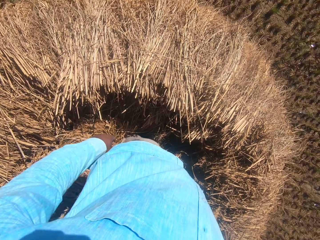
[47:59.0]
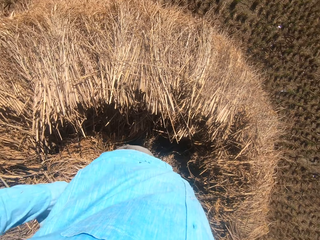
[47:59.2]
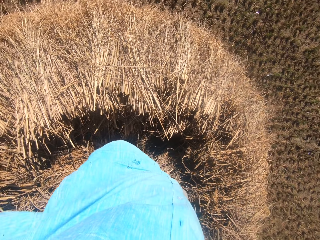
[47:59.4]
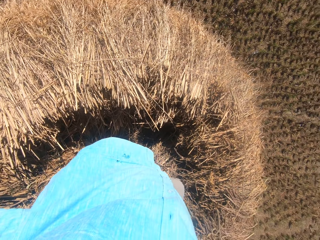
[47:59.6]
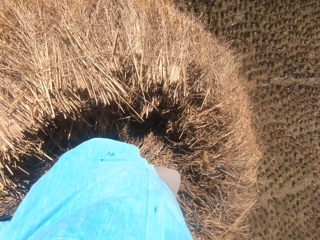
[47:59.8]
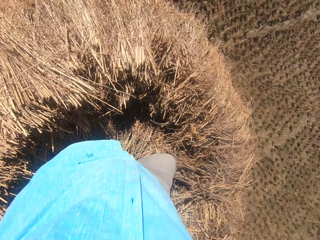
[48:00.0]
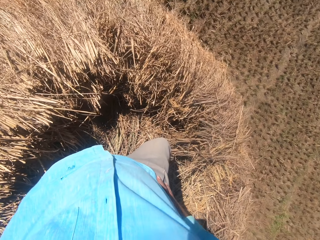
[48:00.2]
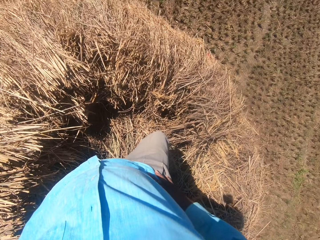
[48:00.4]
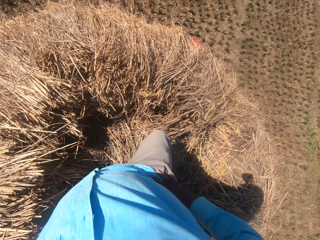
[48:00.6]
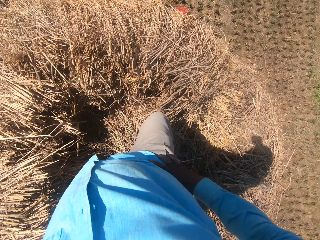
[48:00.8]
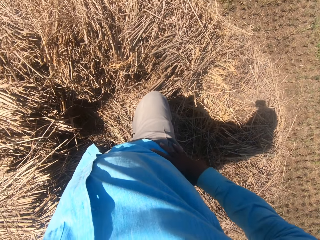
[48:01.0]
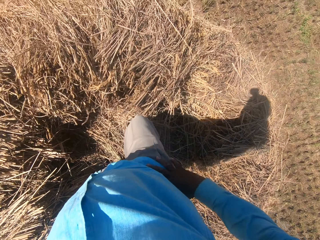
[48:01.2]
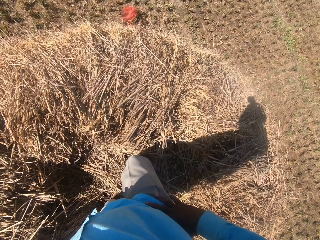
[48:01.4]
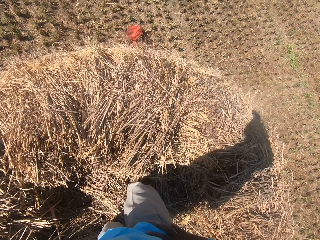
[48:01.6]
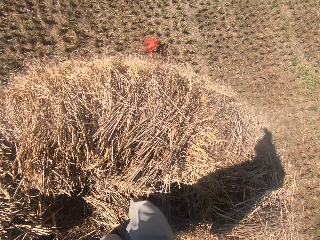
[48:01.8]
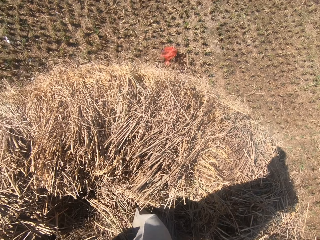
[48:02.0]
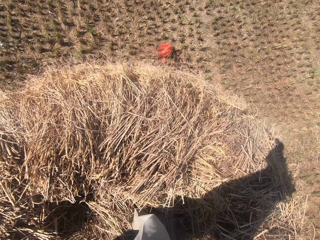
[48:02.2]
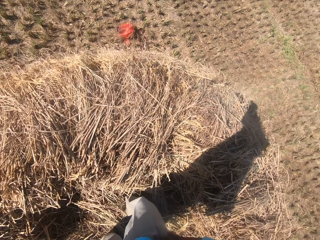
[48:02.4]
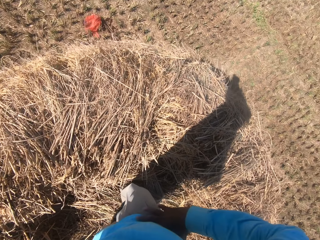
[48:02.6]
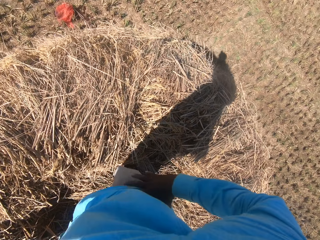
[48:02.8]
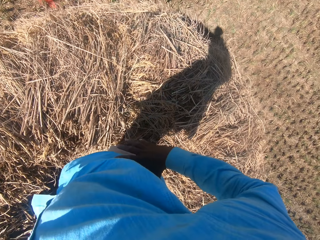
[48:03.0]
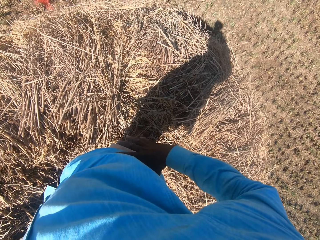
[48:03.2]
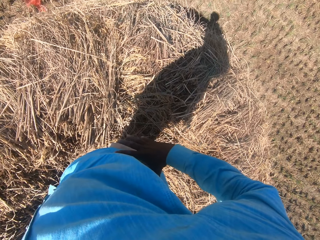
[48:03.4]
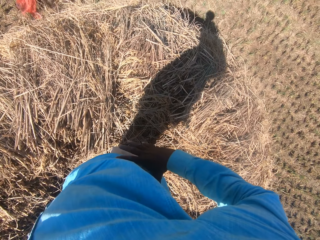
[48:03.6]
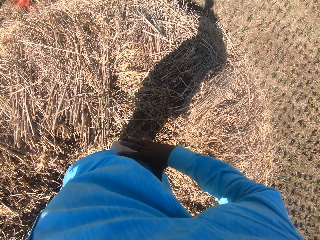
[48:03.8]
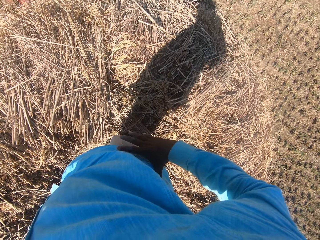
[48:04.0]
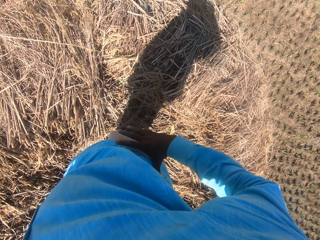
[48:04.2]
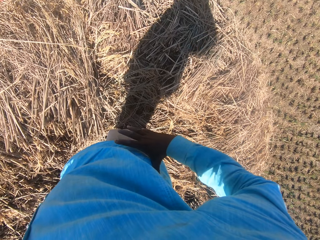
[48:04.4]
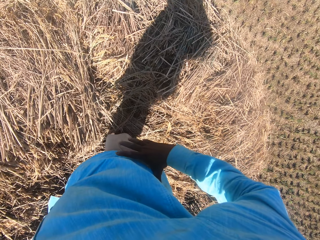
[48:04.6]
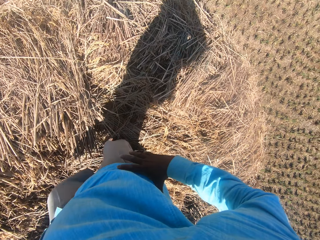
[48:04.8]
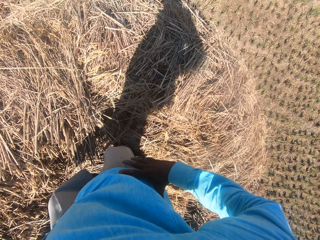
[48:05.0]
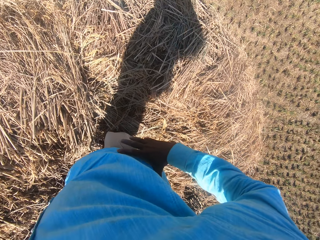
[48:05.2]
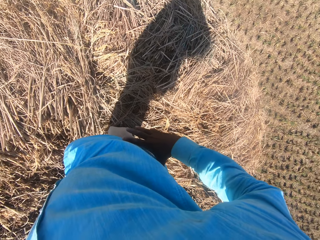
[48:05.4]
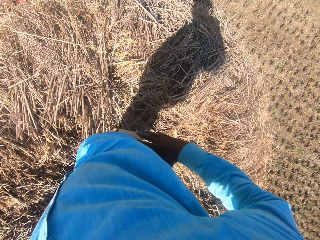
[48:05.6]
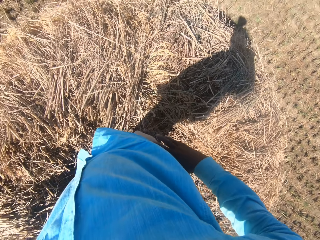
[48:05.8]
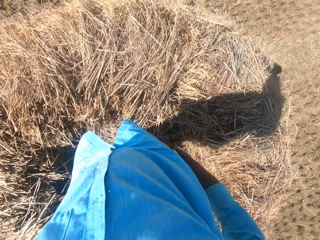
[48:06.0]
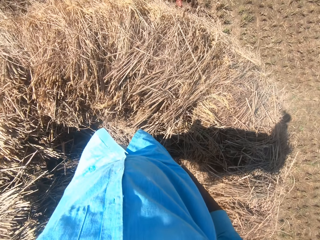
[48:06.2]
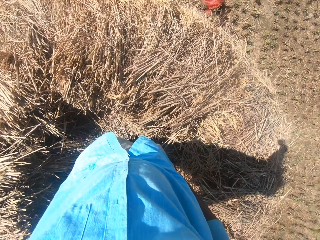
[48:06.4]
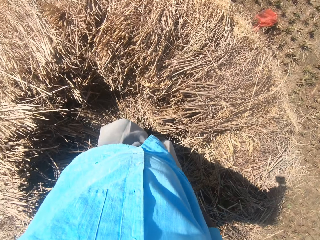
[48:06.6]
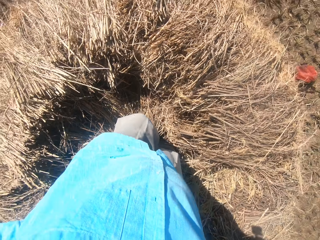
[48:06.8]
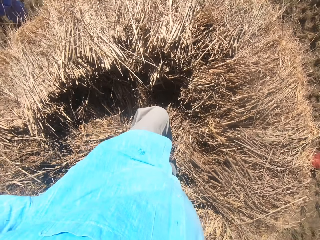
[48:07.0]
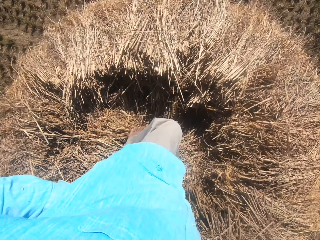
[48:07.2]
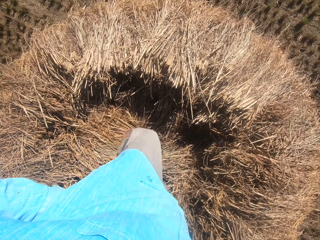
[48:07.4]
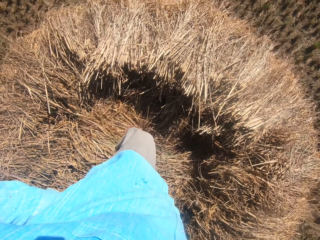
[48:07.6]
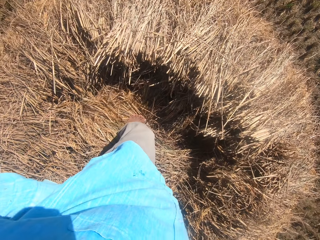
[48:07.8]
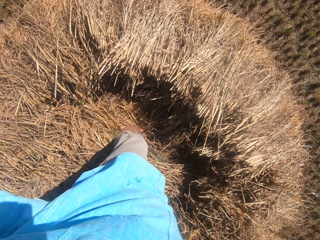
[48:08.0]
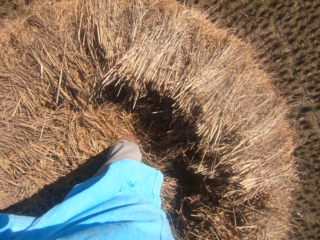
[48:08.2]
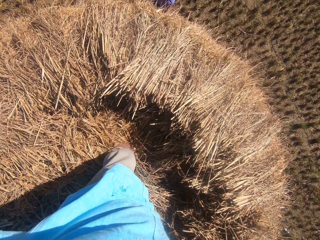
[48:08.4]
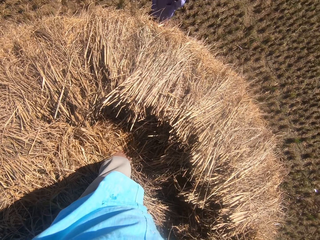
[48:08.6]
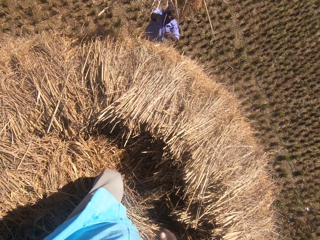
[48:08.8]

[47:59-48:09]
The camera wearer stands on the grass straws. They walk on the grass straws. A man stands in front of the camera wearer.

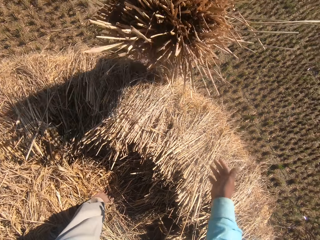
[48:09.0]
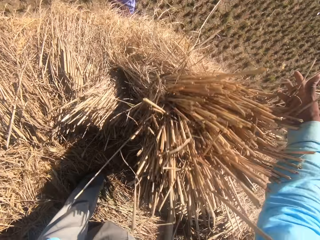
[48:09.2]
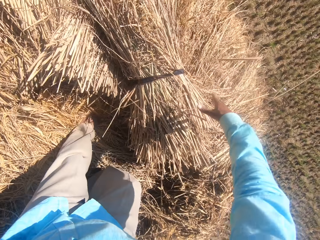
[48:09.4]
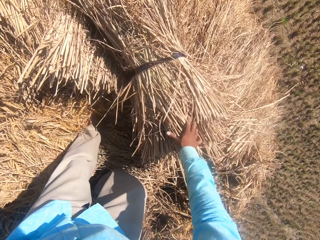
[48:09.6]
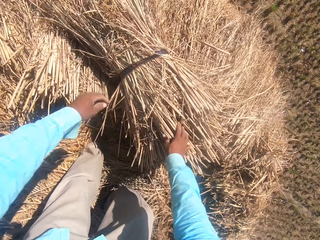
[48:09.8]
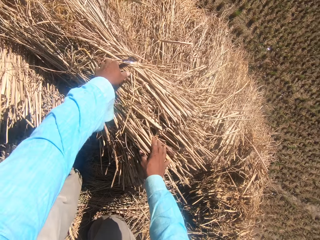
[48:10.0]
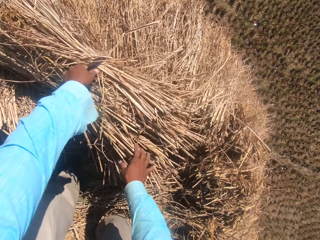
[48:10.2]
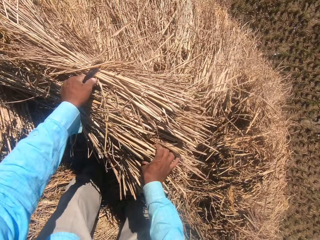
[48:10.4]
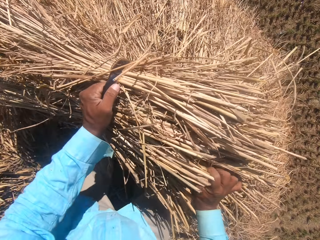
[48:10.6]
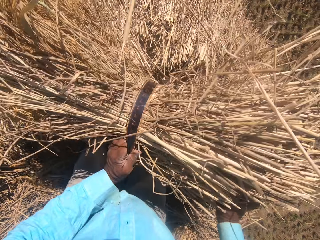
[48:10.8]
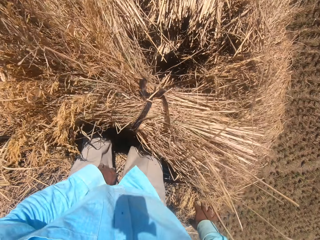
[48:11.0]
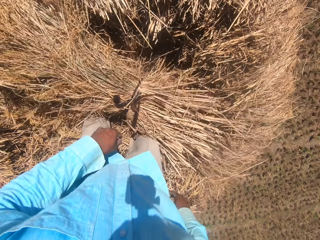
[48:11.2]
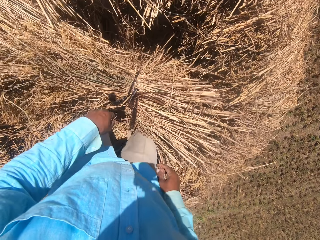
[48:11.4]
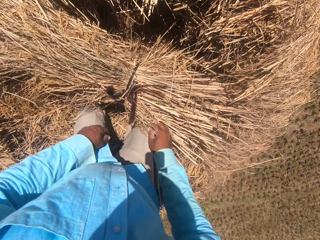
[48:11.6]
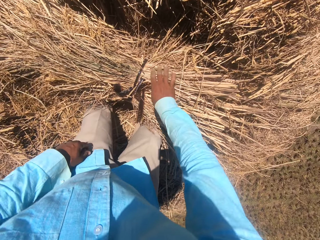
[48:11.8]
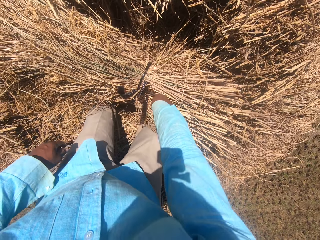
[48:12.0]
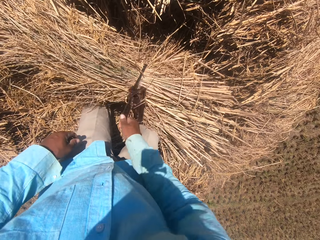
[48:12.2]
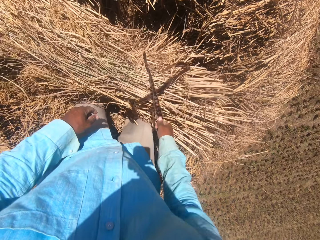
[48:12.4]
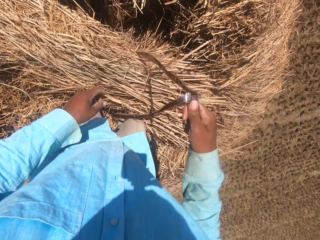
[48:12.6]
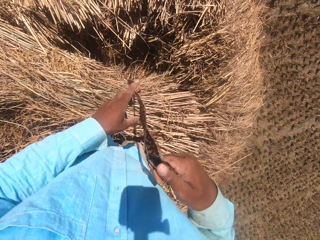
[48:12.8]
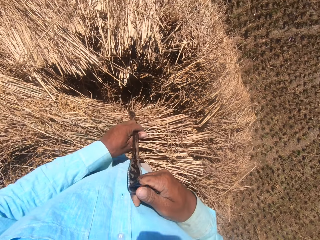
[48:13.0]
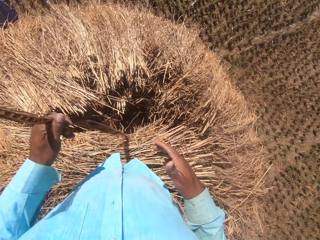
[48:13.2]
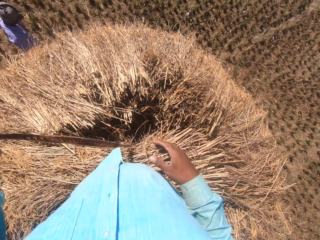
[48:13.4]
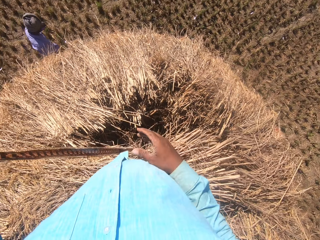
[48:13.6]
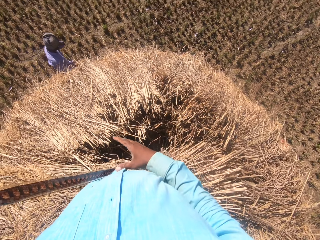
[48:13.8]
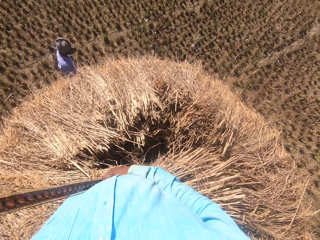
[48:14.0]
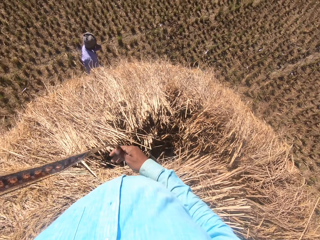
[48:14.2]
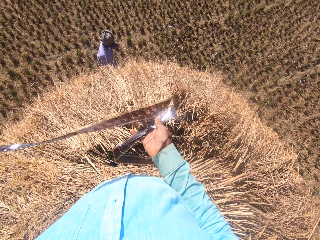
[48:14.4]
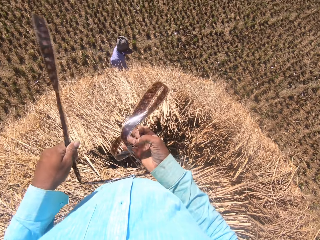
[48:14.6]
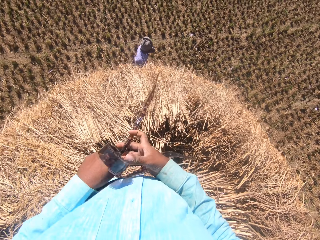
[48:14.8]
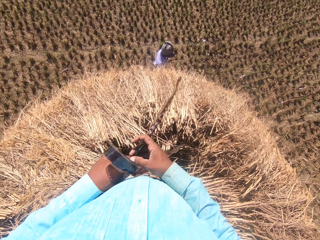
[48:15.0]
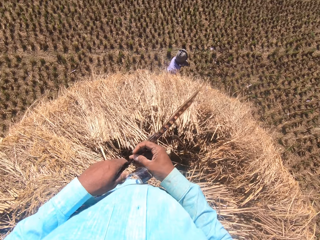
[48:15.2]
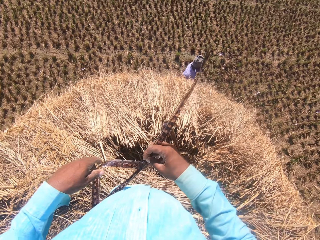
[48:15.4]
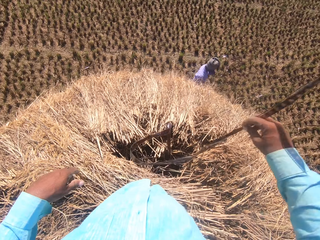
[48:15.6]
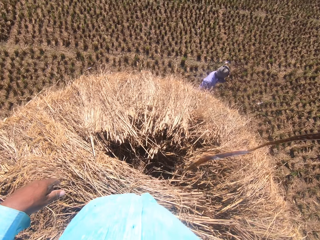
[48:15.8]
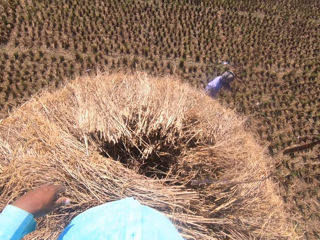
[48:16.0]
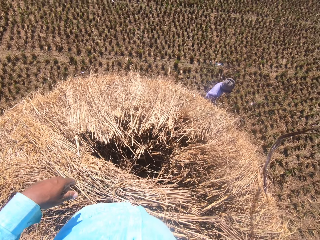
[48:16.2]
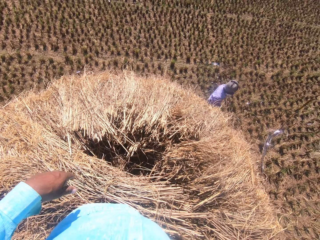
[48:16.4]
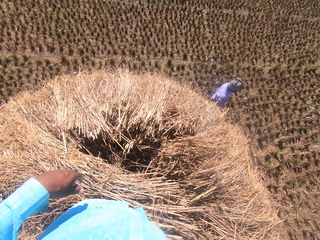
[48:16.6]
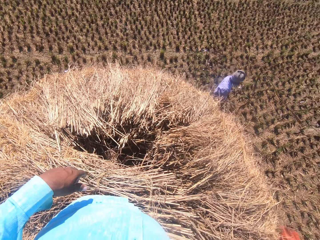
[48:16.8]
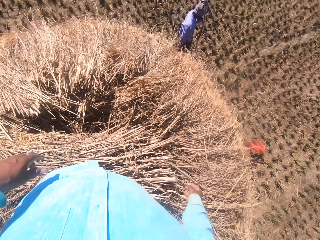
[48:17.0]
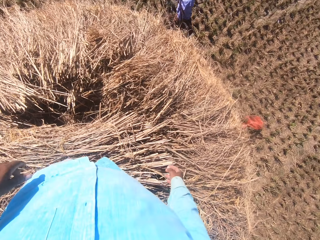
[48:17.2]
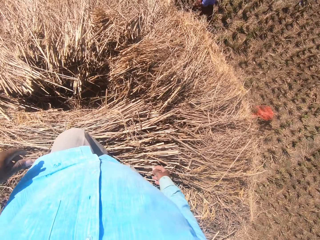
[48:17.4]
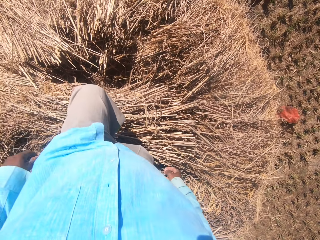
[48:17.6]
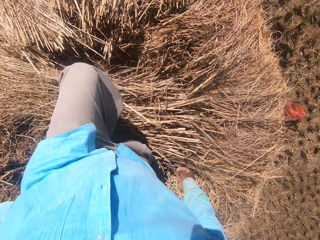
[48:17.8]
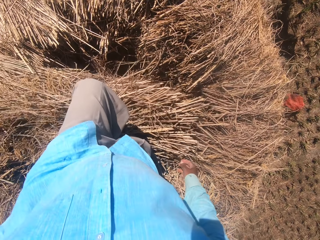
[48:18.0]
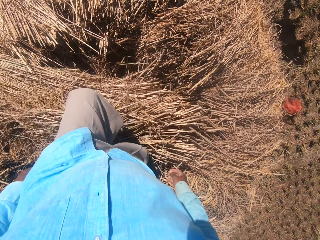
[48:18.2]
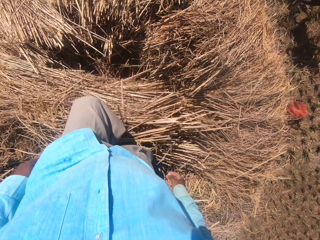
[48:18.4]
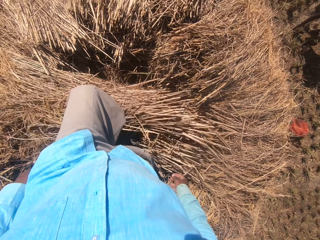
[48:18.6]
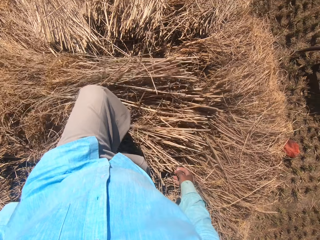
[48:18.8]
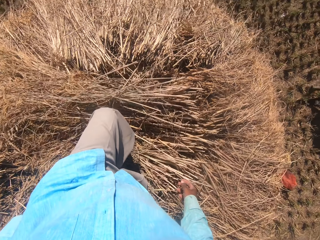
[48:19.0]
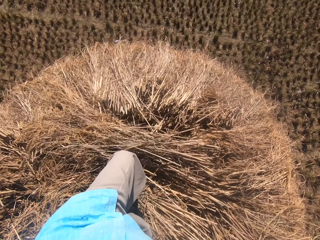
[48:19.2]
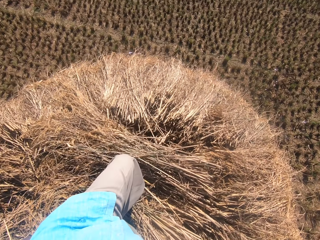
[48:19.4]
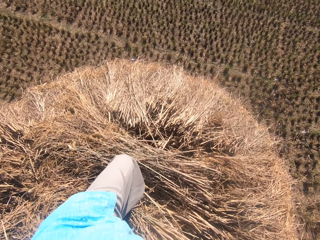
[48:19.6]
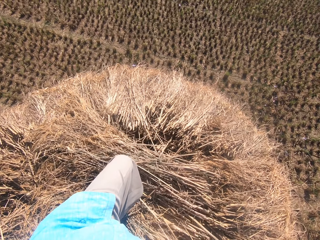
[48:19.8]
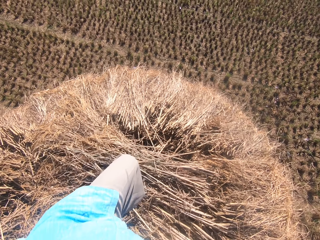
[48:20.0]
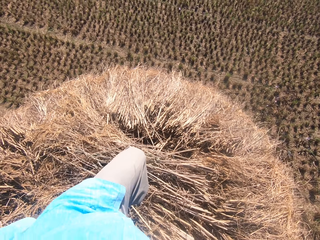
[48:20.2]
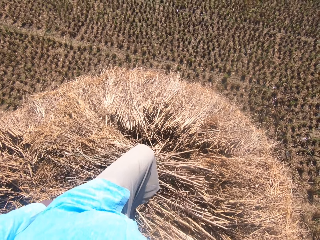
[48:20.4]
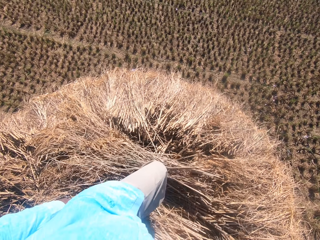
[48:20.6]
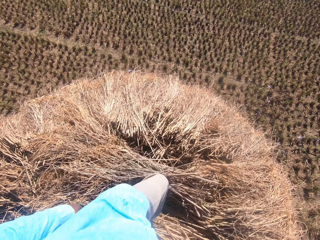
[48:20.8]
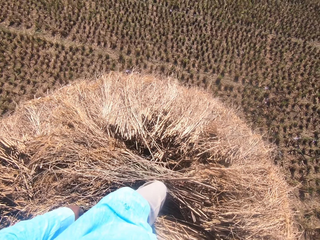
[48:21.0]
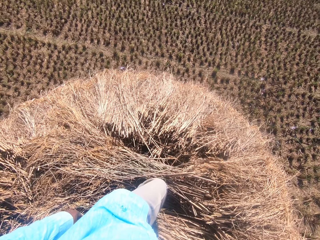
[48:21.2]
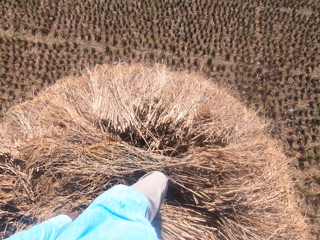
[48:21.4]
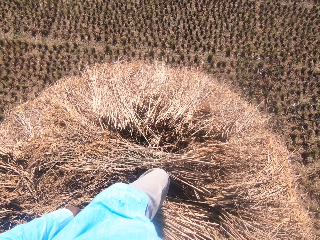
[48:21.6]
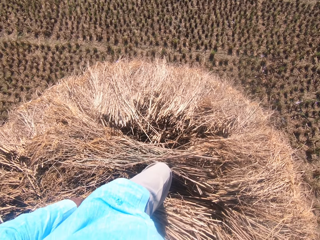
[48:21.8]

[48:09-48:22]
A man holds another stack of dried grass straws in his hands. The man throws the stack of dried grass straws towards the camera wearer, on the tuft. The camera wearer collects the stack from the man. He sets the stack of dried grass straws on the heap. He holds the grass straws string with his hand. He lifts the grass straws with both hands. He drops the grass straws on the ground. He unties the rope on the stack of dried grass straws. He pulls the rope from the stack of dried grass straws with his hand. He pulls the grass straws string with his hand. He holds the grass straws string with both hands. He pulls his hand off the string. The man walks around the heap on the farm. The camera wearer pulls the grass straws string with his hand. He holds the grass straws string with both hands. He folds the grass straws string. He pulls his hand off the string. He drops the rope on the field. He throws the grass straws string on the farm. He adjusts the stack of dried grass straws with his legs. He steps on the grass straws.
